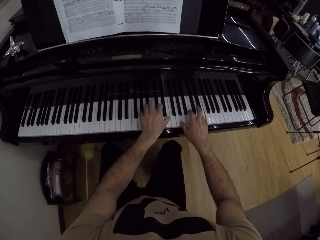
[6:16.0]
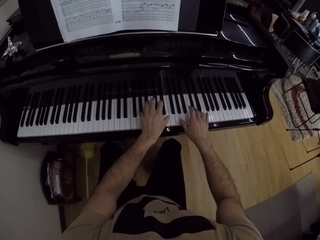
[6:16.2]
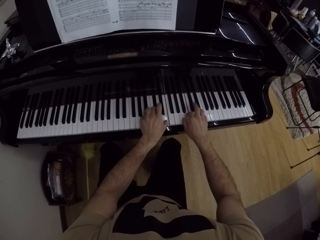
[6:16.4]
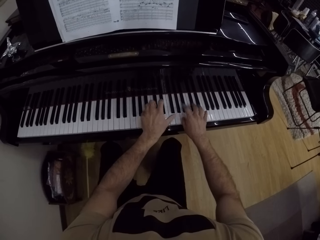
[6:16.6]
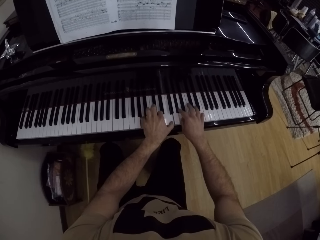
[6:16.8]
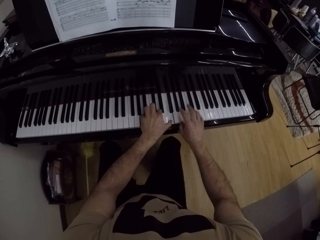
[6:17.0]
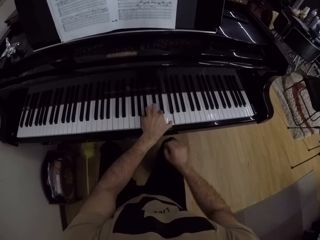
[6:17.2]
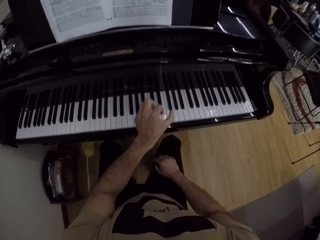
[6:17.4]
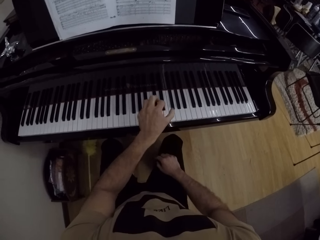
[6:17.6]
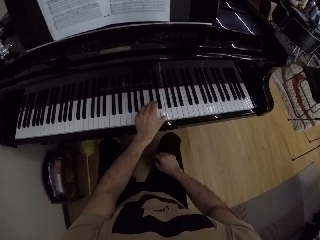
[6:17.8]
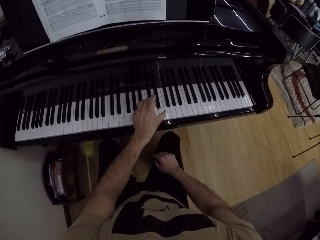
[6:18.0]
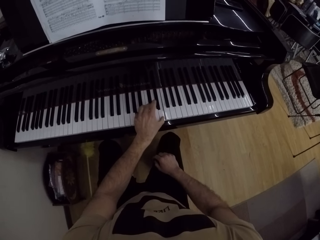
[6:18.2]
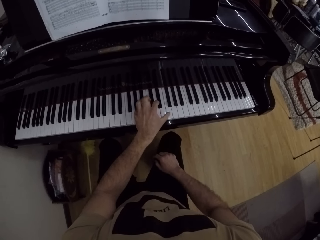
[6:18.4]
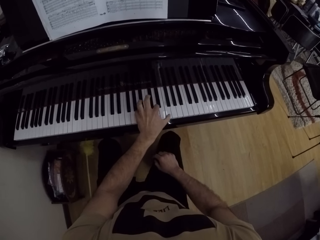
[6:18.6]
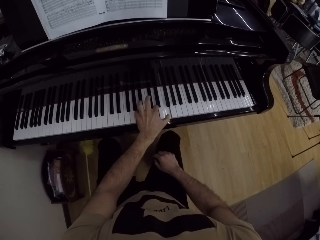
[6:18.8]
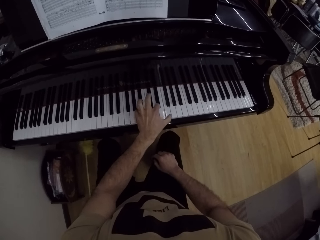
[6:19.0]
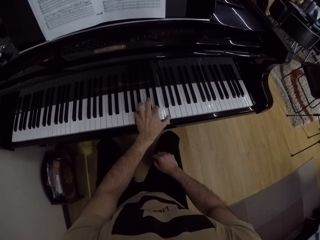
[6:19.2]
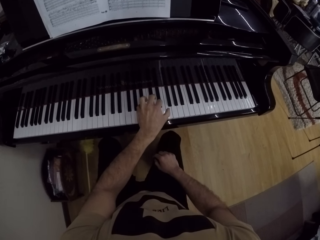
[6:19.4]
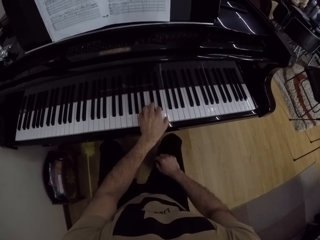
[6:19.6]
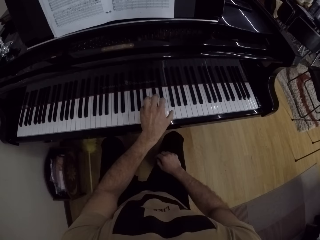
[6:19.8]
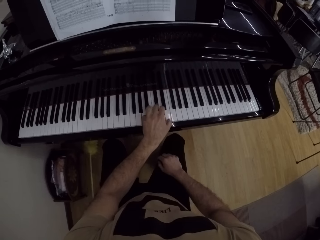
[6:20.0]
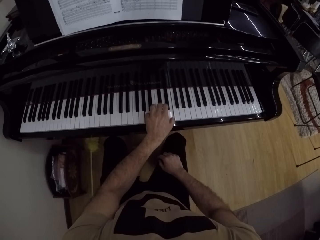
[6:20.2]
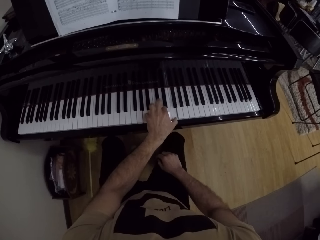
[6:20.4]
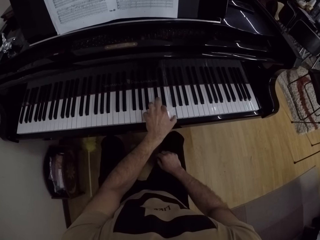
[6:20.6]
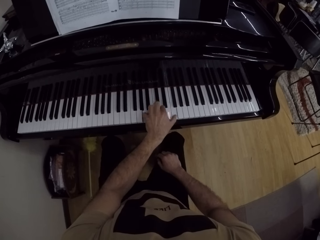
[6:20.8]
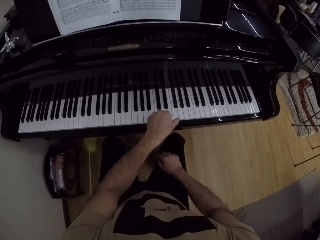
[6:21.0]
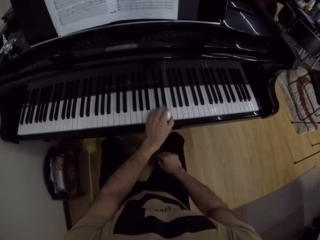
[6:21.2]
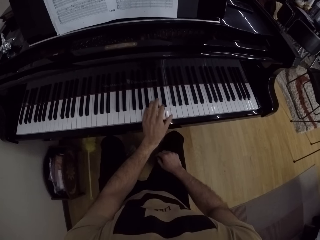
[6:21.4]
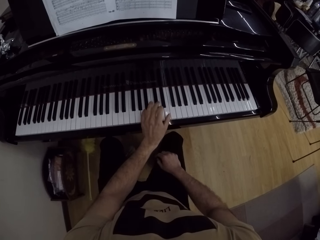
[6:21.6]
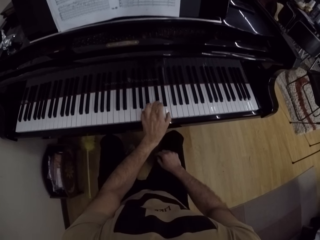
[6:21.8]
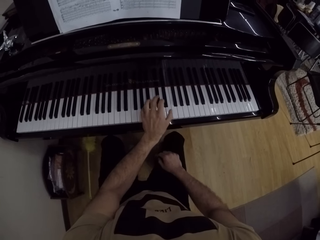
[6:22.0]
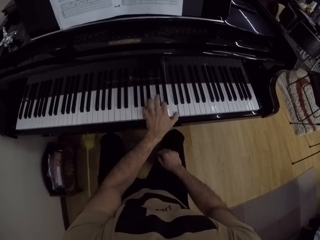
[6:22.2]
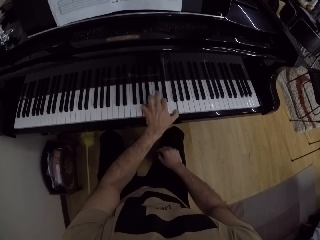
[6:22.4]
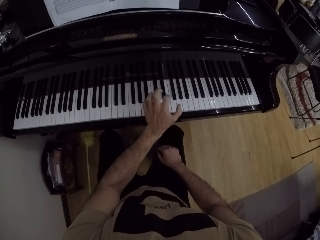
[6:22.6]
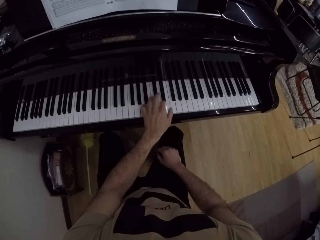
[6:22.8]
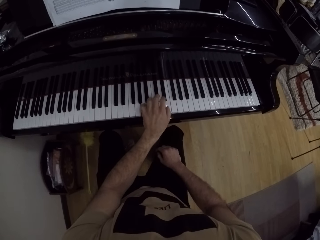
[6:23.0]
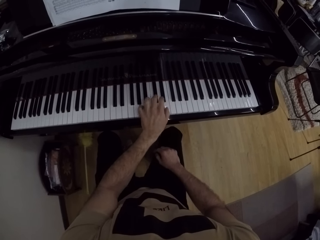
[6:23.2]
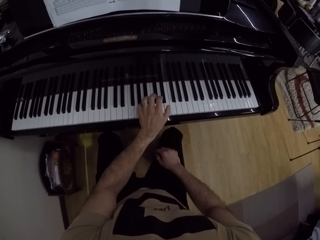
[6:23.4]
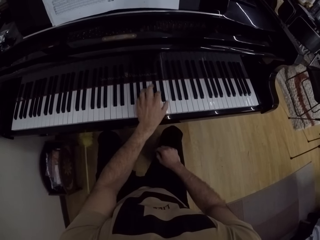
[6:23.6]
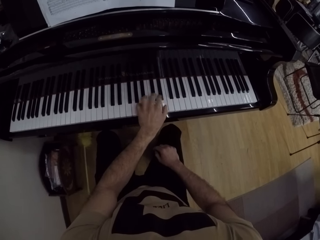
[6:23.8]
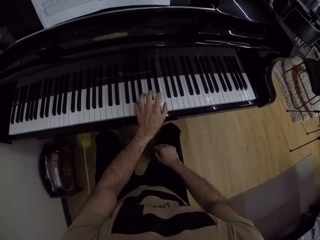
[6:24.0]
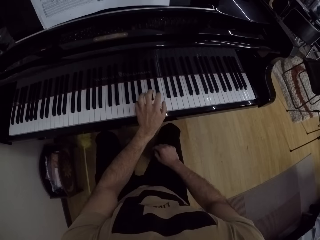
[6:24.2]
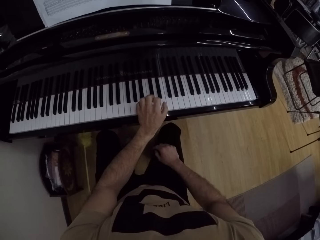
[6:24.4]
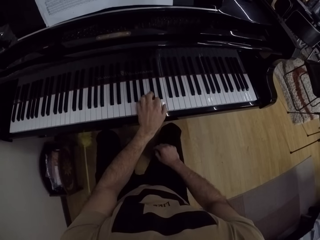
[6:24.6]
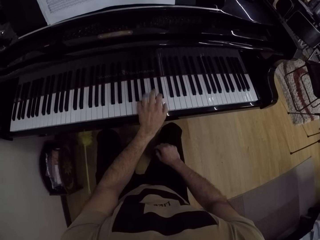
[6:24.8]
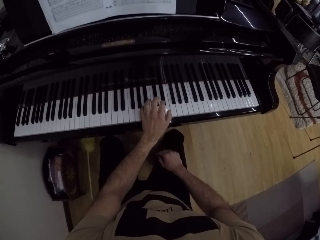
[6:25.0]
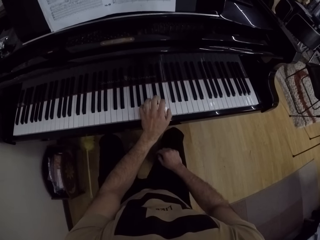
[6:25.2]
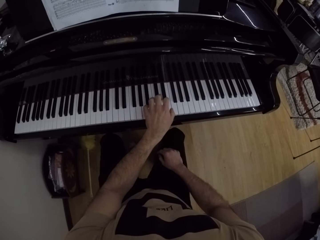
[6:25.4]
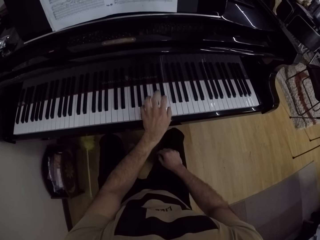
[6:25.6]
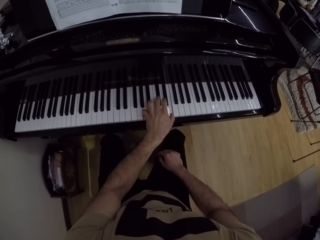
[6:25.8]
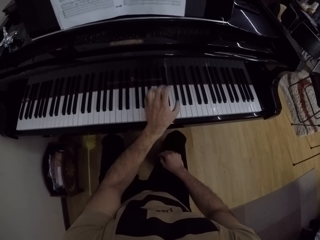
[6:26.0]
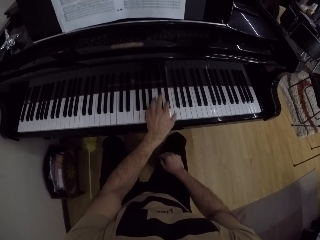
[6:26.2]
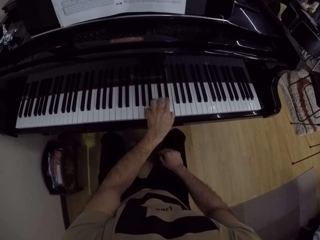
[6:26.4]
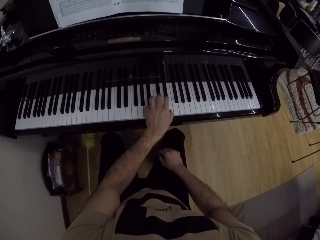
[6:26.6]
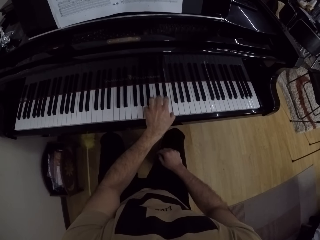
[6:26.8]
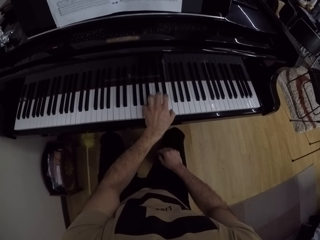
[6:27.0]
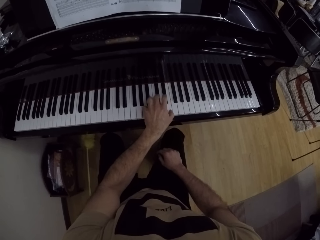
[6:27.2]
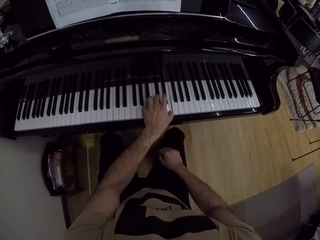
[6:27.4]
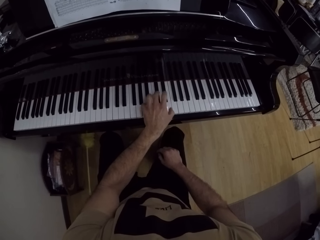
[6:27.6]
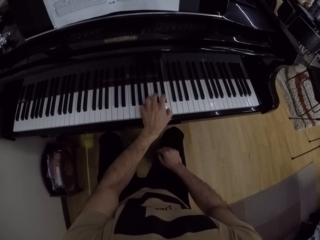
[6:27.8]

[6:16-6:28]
The camera wearer plays the piano with his left hand.

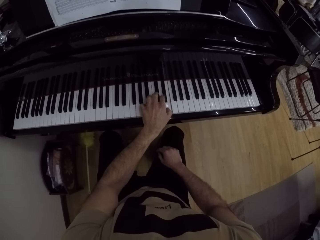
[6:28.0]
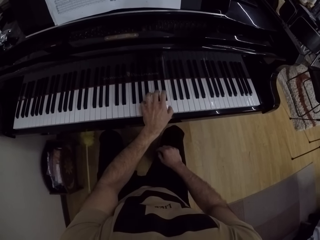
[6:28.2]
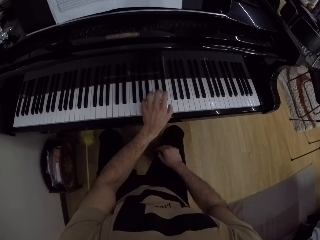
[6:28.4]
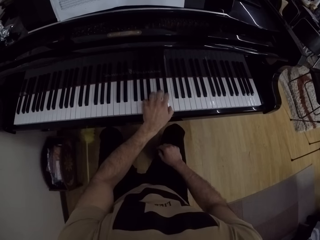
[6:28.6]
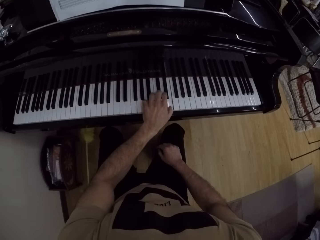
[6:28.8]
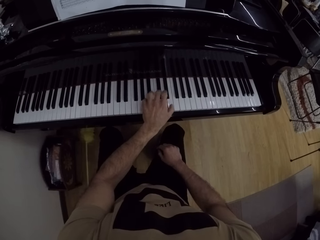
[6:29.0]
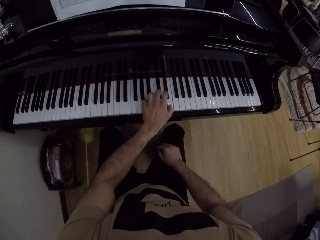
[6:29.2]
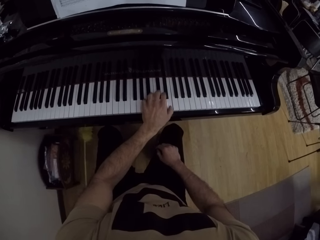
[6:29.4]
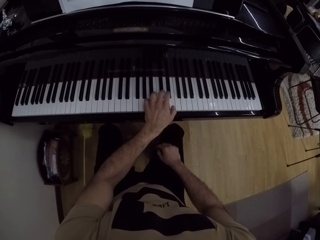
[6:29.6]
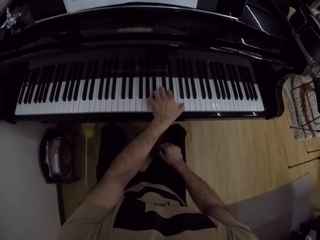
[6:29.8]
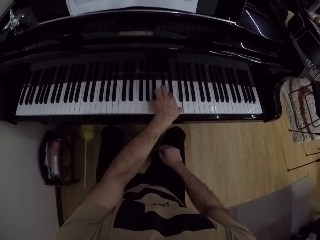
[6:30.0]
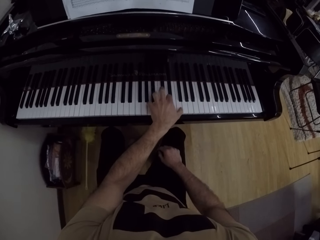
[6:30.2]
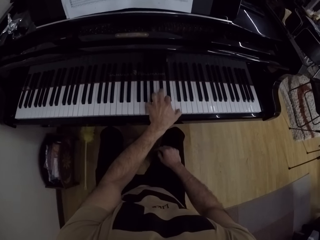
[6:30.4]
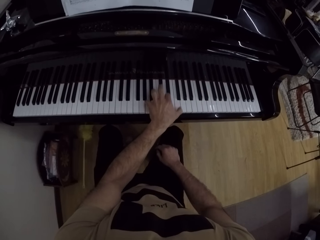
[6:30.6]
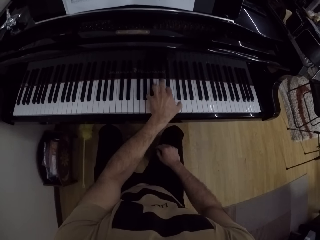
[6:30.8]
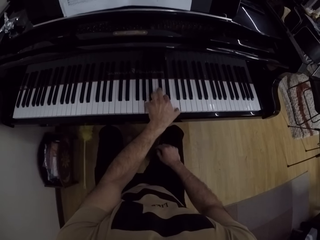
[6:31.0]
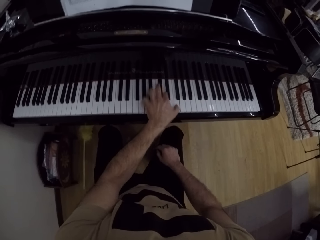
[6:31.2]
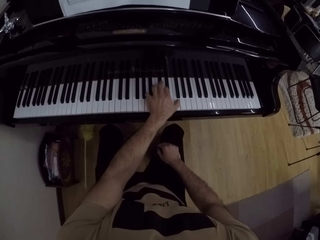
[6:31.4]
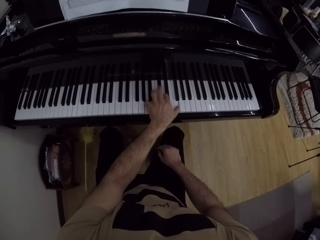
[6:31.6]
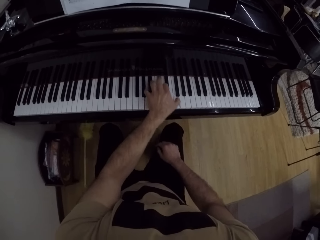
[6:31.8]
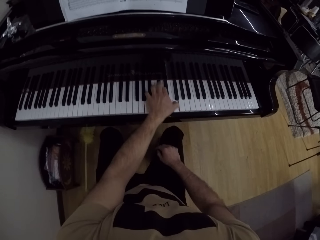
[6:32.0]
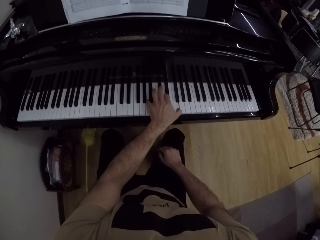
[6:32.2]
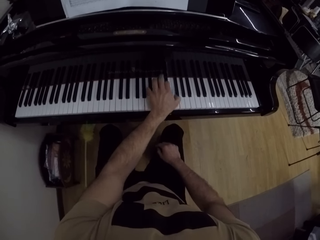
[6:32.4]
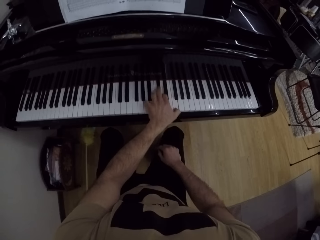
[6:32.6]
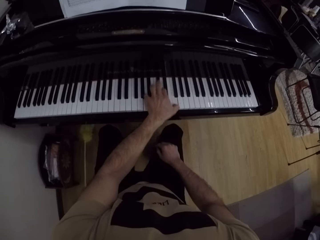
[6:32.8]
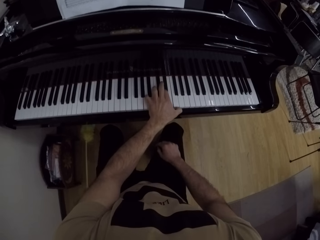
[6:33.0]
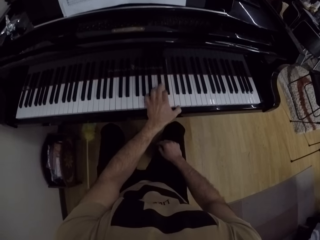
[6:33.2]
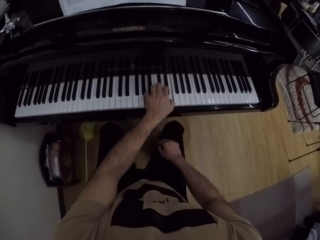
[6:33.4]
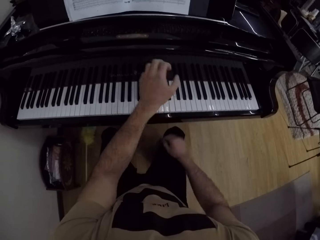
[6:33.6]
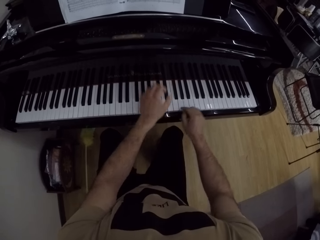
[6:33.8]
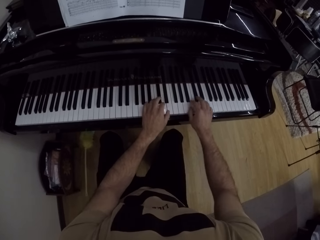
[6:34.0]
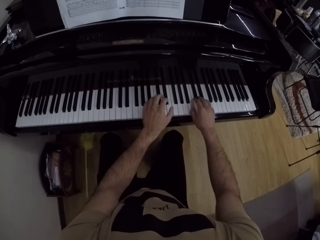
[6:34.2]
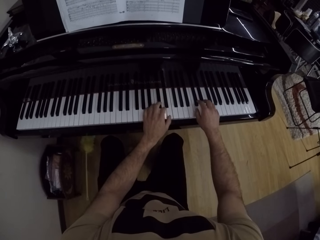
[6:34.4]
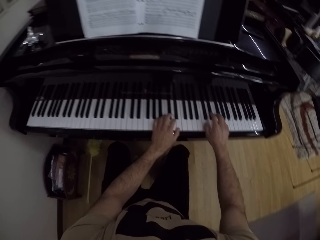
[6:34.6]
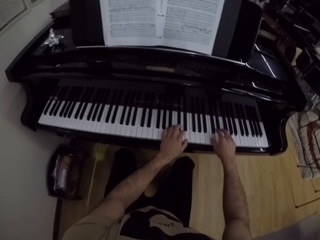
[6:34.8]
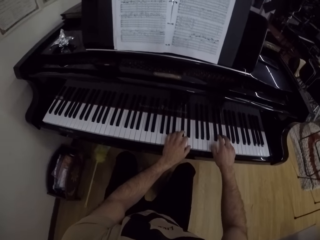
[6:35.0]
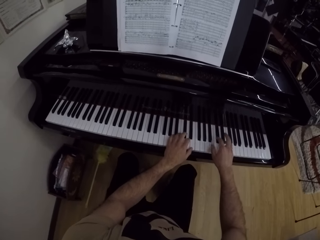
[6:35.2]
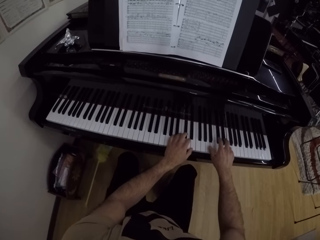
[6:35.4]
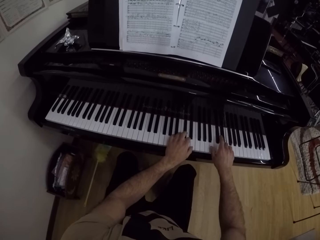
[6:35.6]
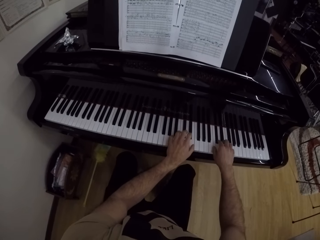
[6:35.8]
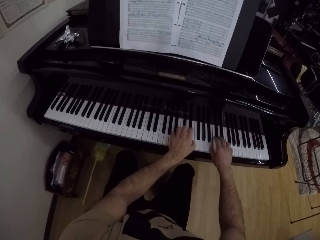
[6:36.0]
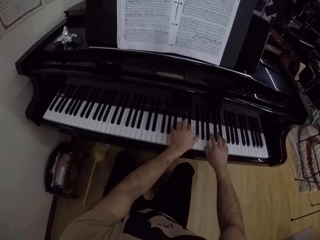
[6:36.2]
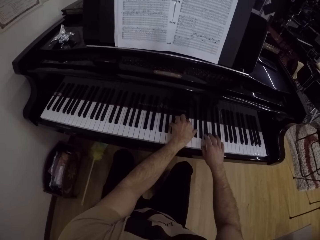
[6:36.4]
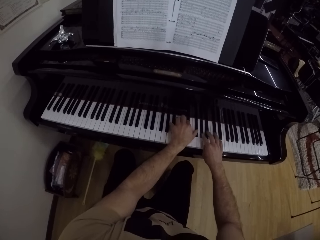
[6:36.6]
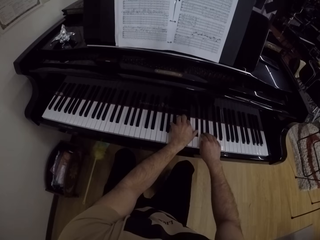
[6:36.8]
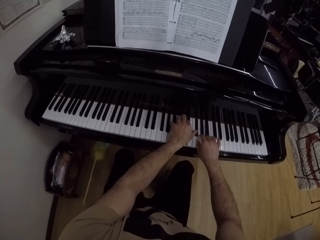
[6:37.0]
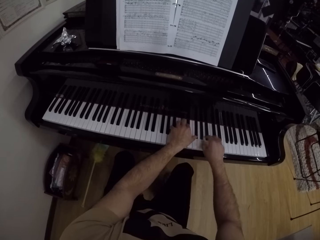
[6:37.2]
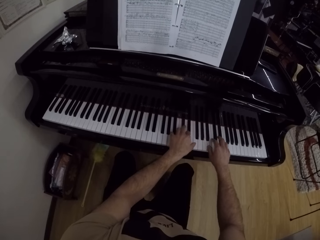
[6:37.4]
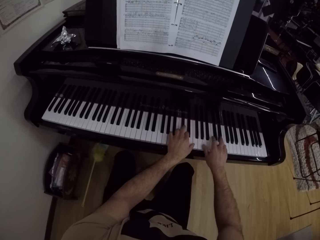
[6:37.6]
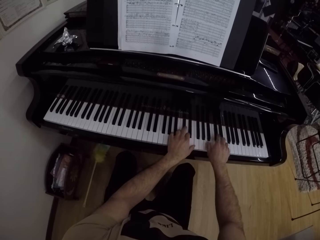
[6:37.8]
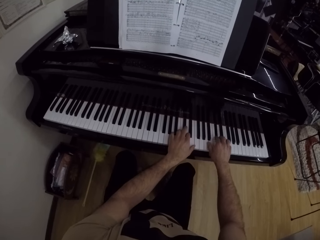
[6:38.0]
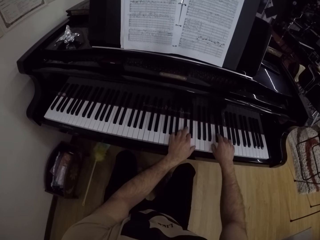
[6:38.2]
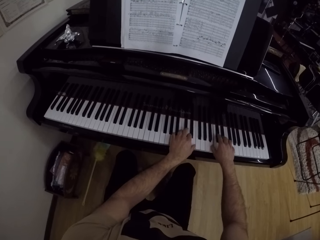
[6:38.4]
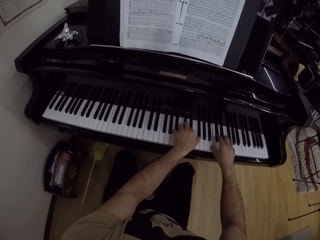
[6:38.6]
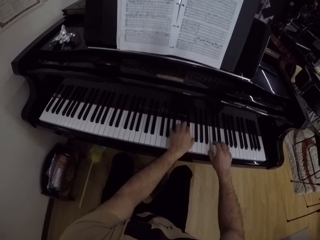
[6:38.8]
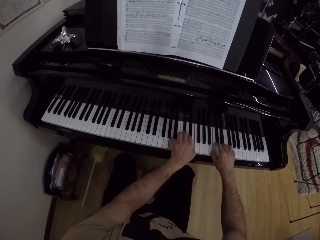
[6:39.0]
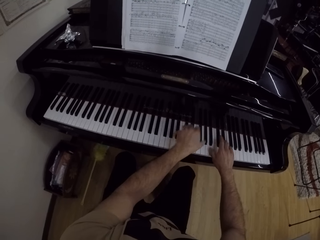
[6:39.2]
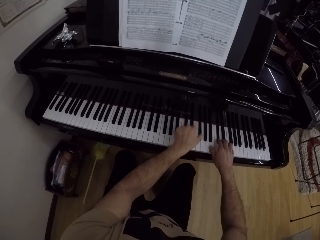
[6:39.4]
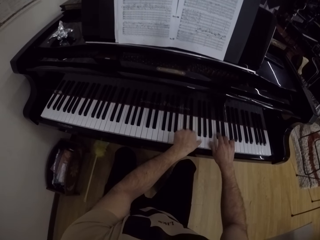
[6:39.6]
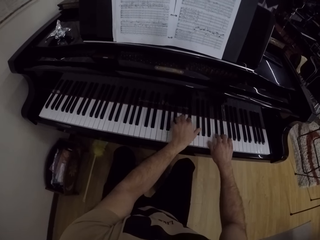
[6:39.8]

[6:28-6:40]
The camera wearer plays the piano with both hands.
